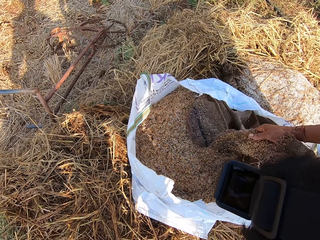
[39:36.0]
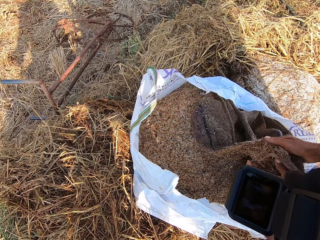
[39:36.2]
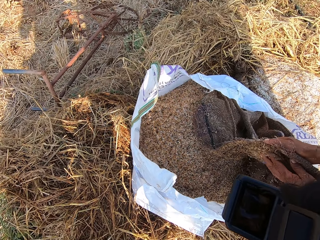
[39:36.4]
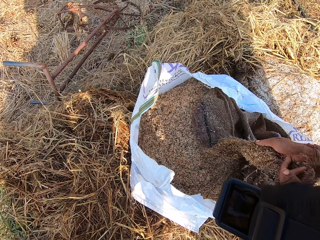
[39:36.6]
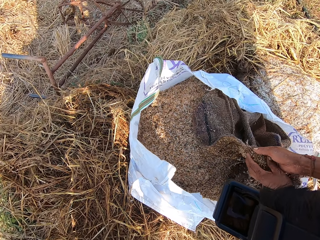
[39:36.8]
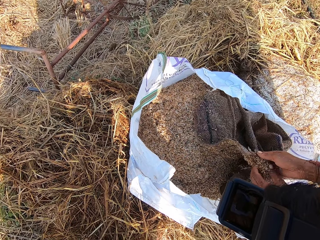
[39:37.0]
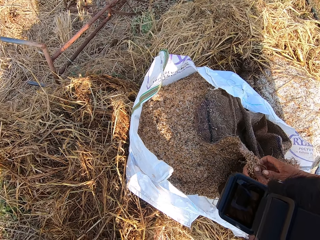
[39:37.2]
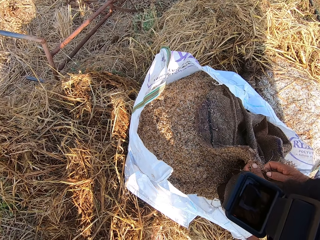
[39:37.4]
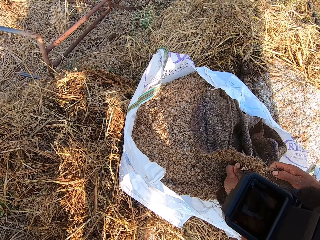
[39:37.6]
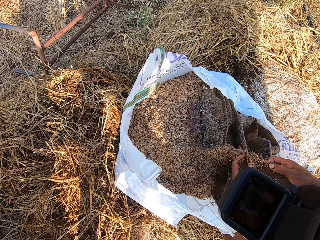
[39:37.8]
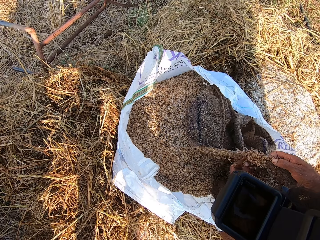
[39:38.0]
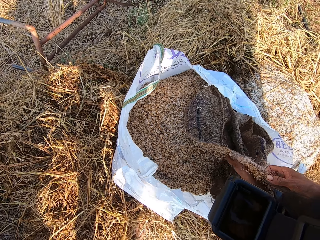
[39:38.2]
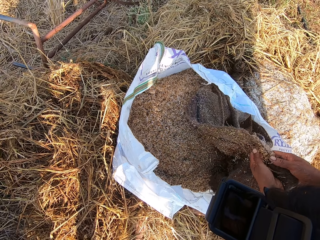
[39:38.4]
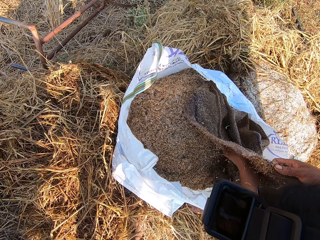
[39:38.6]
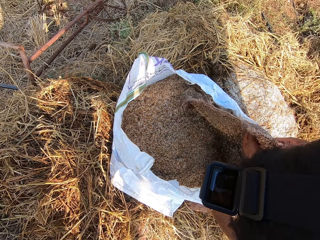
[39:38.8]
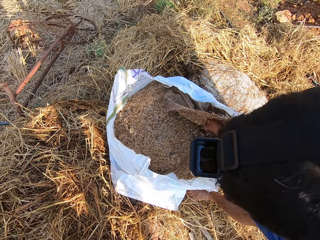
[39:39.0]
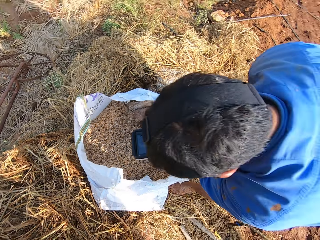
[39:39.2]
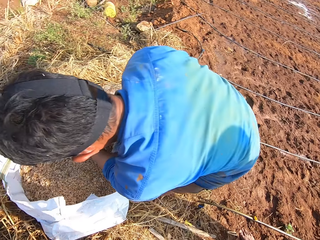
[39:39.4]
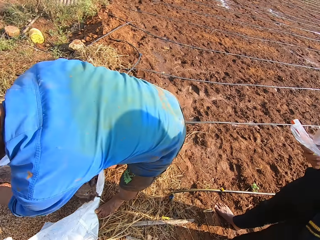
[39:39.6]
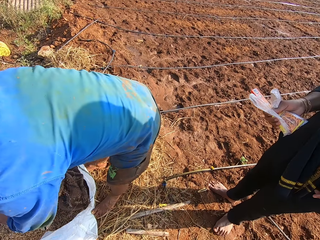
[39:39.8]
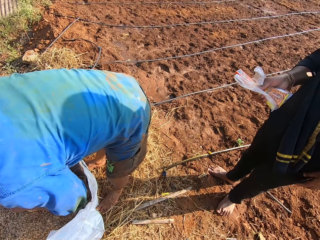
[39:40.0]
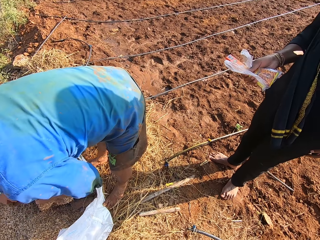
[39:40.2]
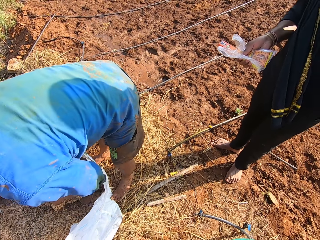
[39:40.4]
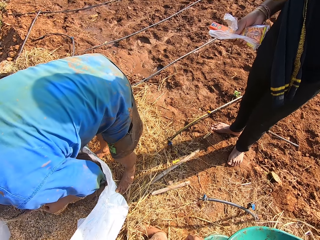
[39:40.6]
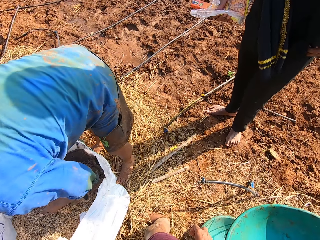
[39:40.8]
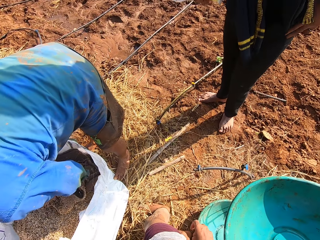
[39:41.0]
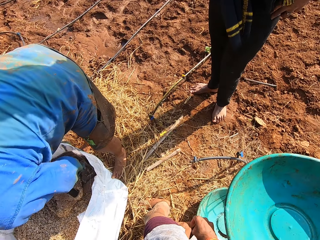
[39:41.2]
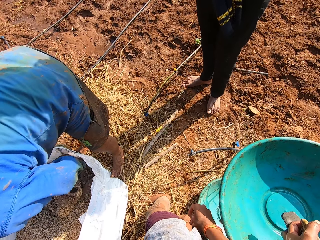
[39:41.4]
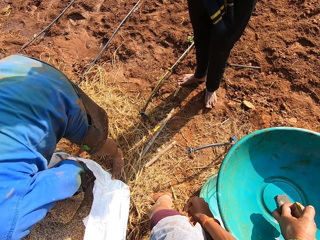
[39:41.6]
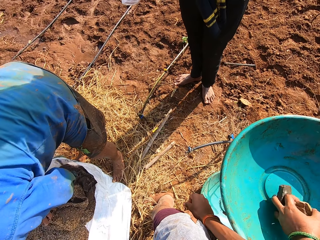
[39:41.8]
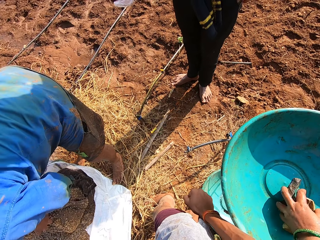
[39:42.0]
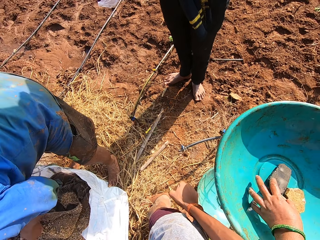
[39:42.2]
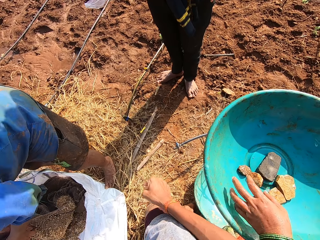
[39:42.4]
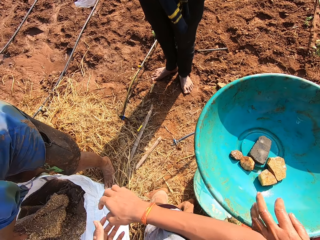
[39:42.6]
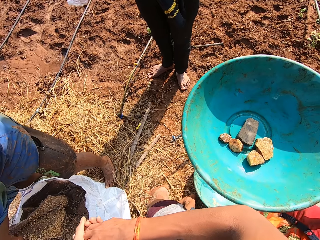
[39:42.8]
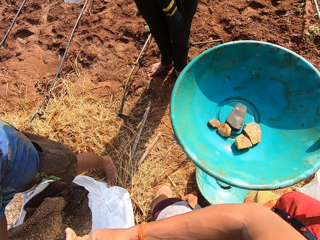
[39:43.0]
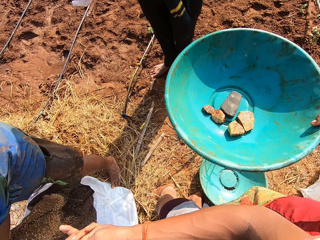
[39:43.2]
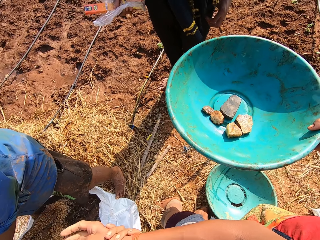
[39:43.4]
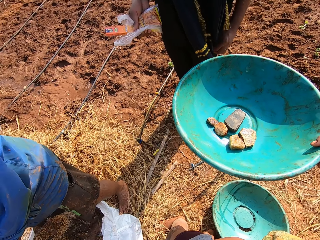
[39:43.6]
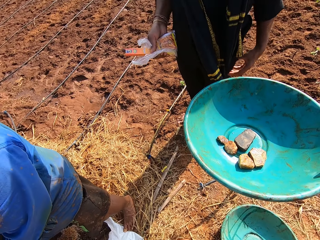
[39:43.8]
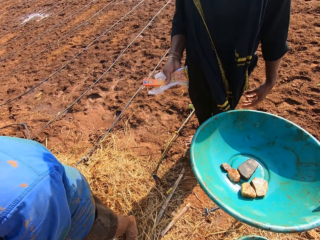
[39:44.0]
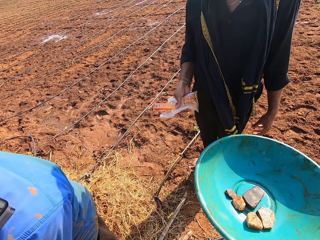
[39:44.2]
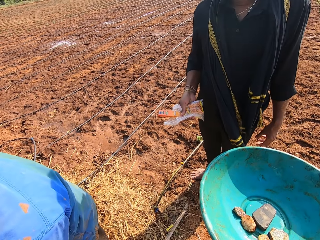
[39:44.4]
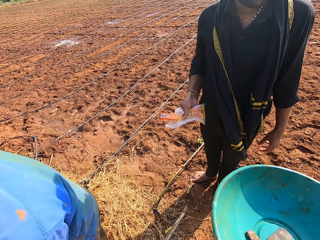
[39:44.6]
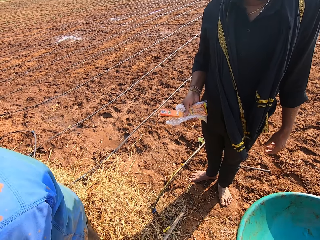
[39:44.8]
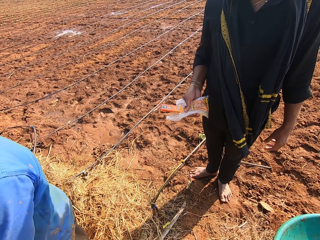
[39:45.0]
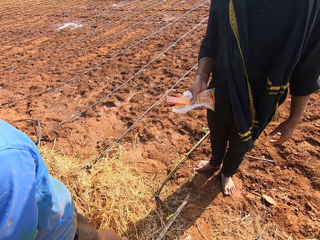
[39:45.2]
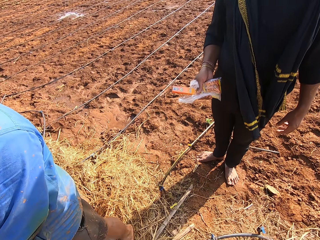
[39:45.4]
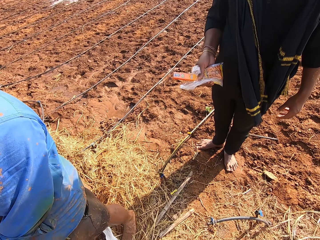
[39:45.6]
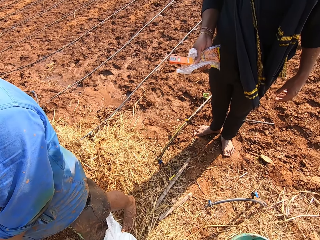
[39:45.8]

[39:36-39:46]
The camera wearer looks around. They interact with a man, a woman and another man. The other man removes something. The woman drops stones into a bucket in her right hand with her left hand.

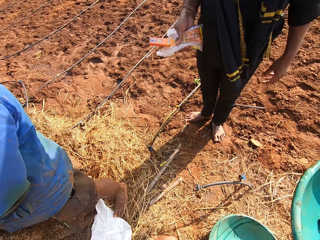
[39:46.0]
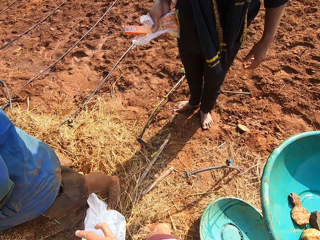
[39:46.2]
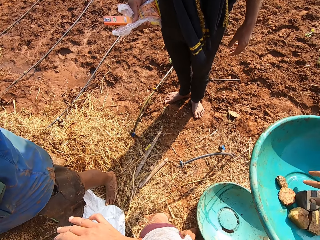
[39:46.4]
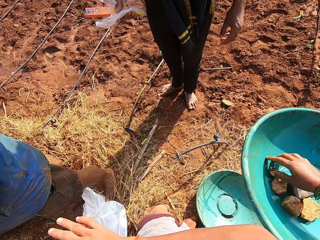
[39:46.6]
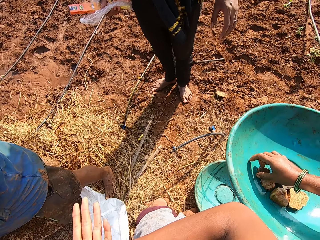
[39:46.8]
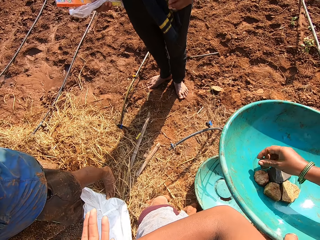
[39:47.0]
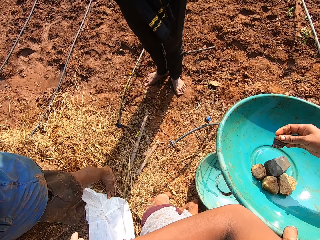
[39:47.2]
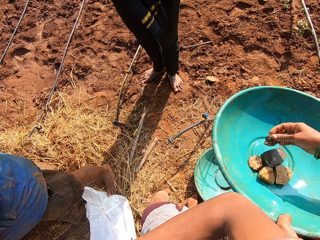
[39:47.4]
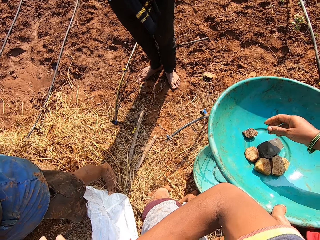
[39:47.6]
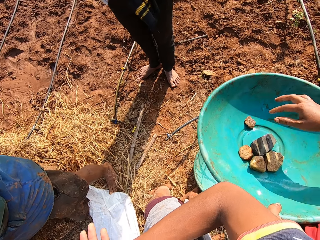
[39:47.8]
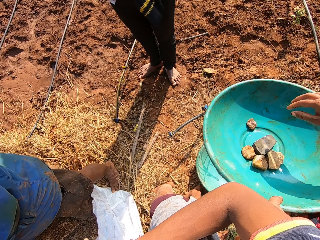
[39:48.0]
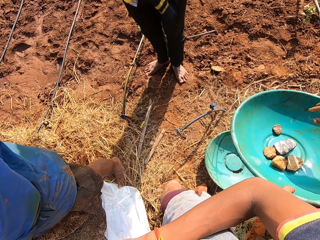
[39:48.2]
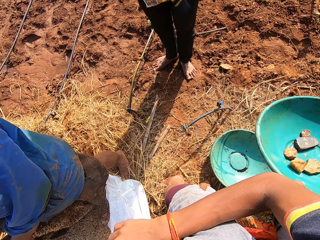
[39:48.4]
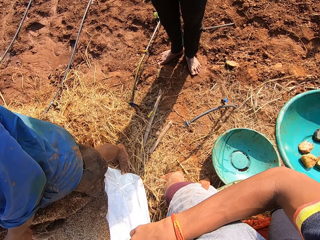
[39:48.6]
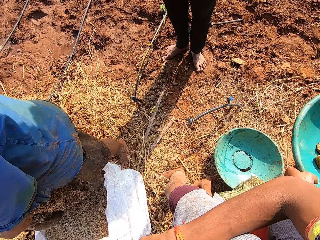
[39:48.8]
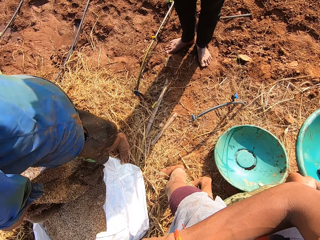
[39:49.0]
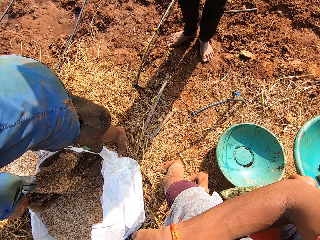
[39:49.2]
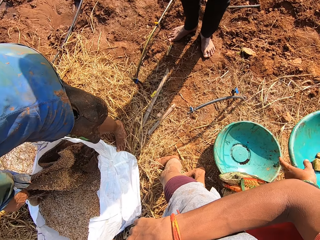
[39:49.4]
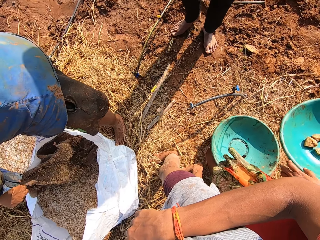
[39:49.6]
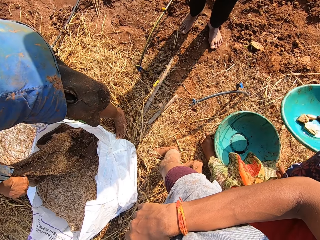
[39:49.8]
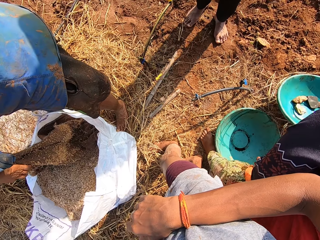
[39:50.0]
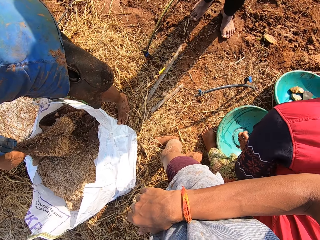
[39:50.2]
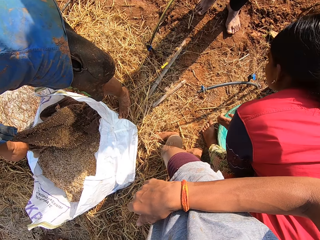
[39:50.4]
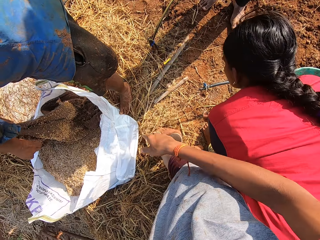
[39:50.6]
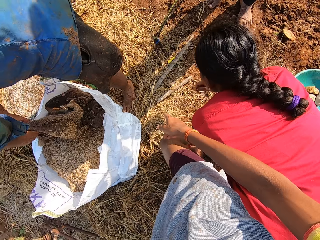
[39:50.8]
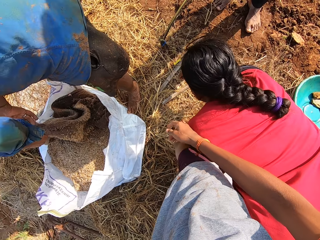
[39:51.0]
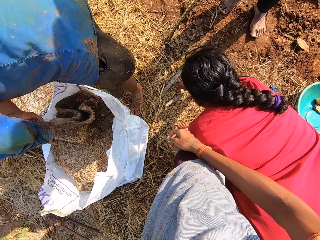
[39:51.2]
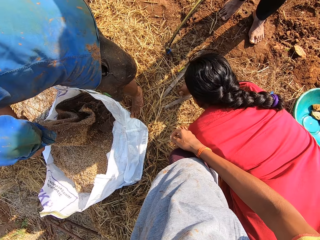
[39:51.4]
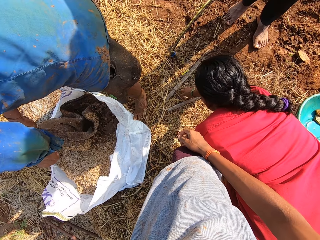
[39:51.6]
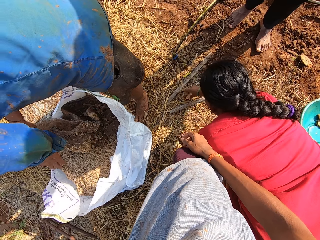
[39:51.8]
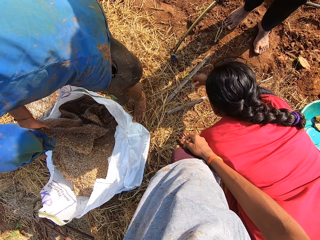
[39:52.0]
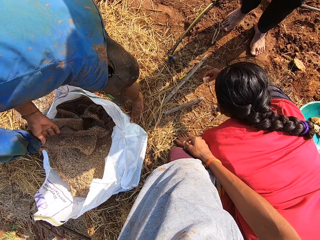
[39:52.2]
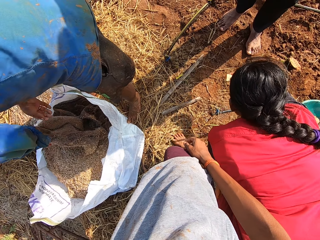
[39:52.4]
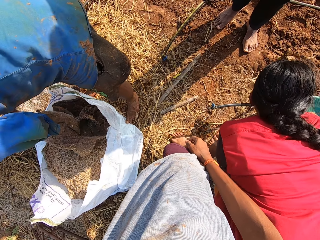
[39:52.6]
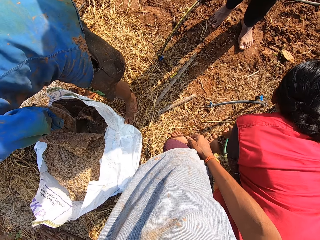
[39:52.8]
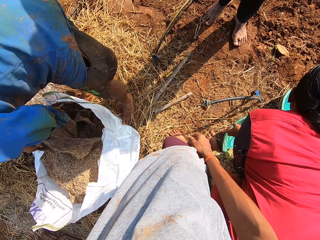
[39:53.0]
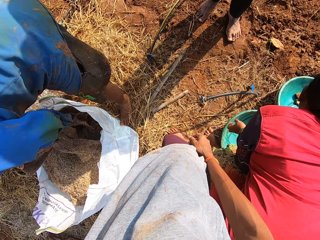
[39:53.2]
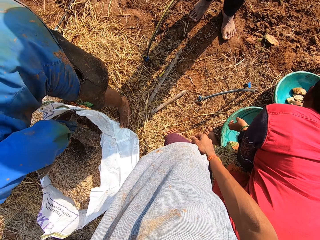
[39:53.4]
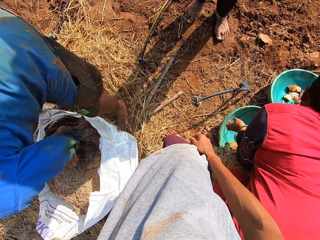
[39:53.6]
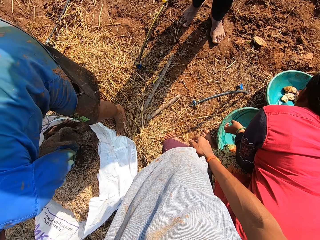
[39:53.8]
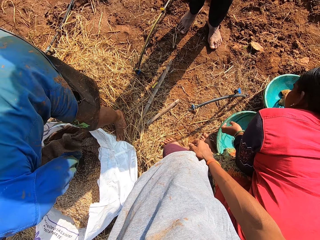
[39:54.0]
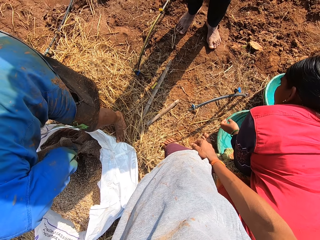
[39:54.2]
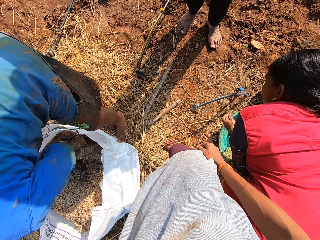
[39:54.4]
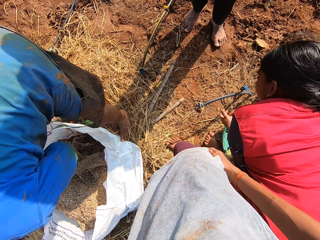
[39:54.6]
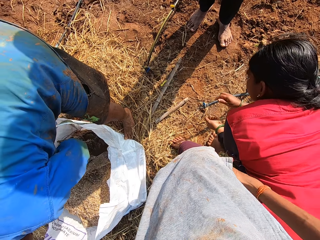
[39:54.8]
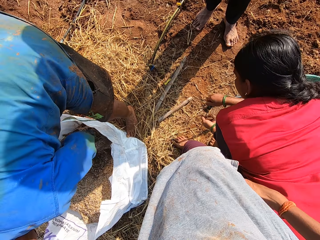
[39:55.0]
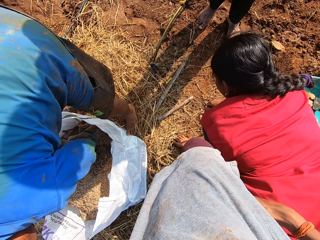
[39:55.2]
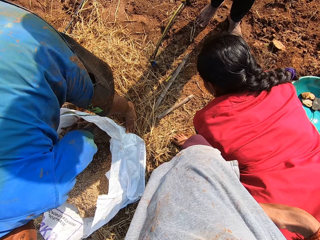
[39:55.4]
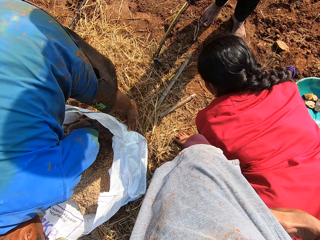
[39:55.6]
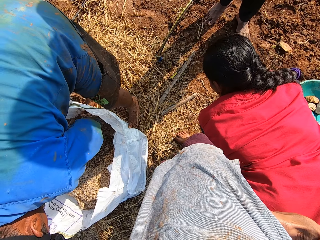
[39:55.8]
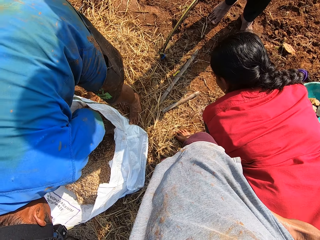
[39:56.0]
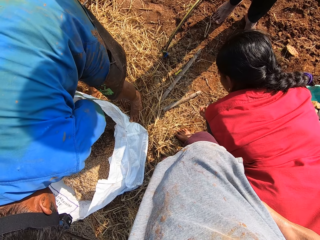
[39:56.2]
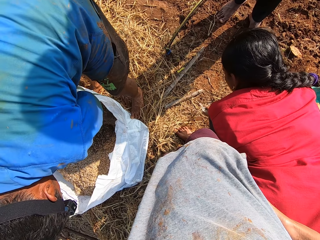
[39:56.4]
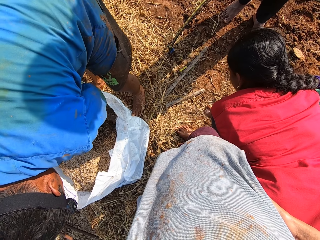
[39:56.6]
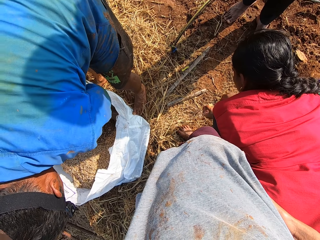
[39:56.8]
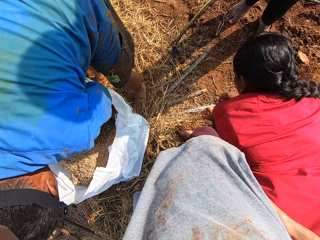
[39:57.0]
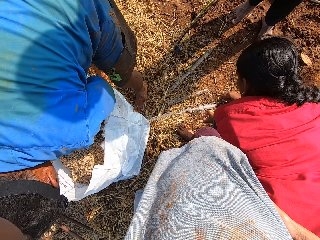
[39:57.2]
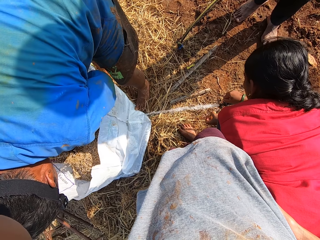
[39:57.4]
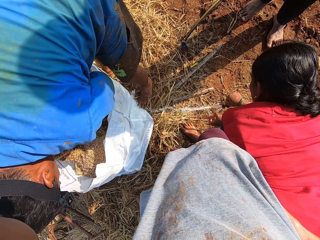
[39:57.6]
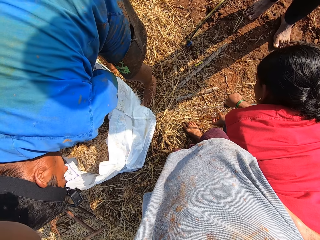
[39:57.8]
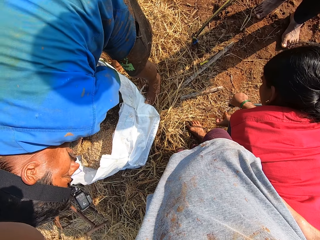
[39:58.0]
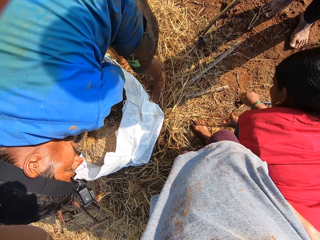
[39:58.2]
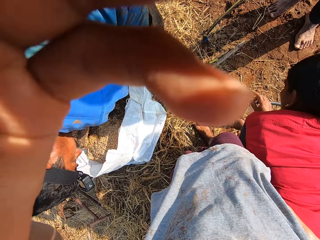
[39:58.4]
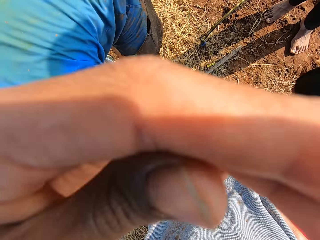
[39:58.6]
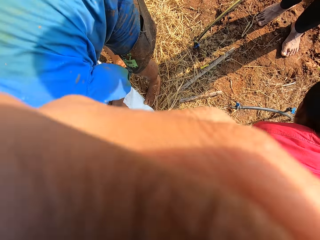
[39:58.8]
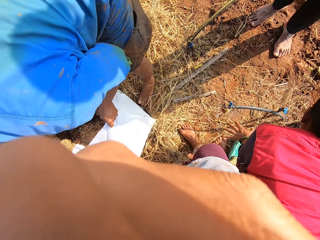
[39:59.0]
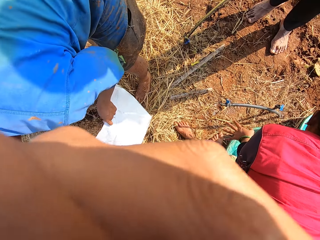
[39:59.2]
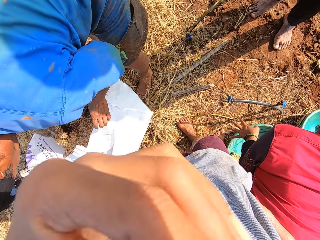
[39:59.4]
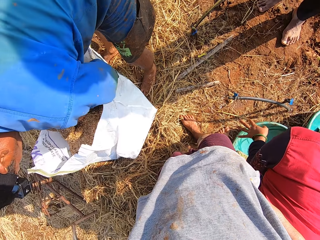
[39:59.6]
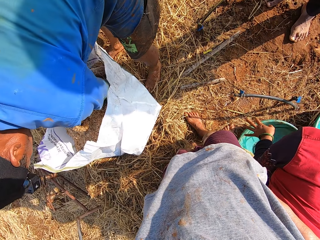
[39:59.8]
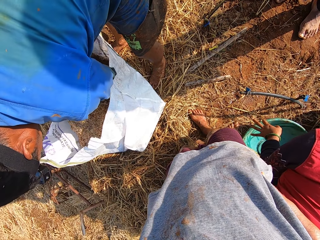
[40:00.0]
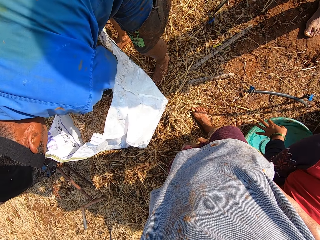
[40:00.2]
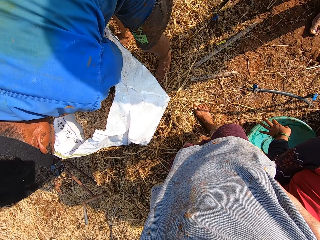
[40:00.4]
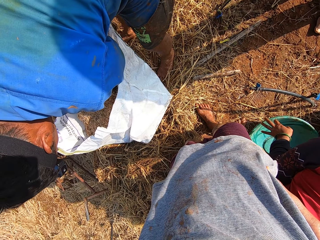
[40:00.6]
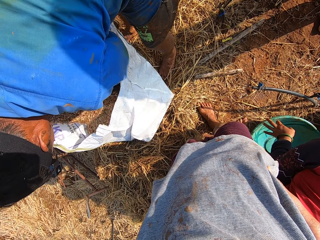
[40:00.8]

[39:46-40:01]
A man talks with a lady. A woman holds the bucket with her left hand and picks a stone from the bucket with her right hand. She drops the stone in the bucket with her right hand. The camera wearer looks around. The woman drops the bucket on the ground with her right hand. She picks a stone from the ground with her right hand and drops the stone into the bucket with her right hand. The man talks with the lady again. The woman opens a tap knob on the ground with her right hand, rinses her left hand with the tap water, and closes the tap knob with her right hand. The camera wearer adjusts a camera on his head with his left hand. He touches the camera.
